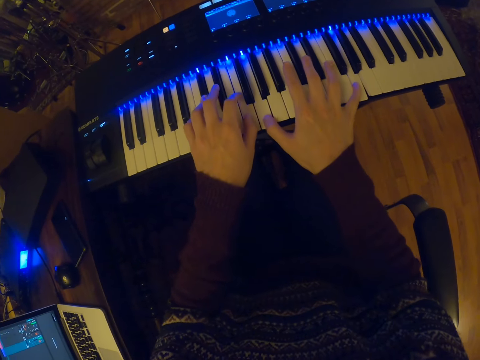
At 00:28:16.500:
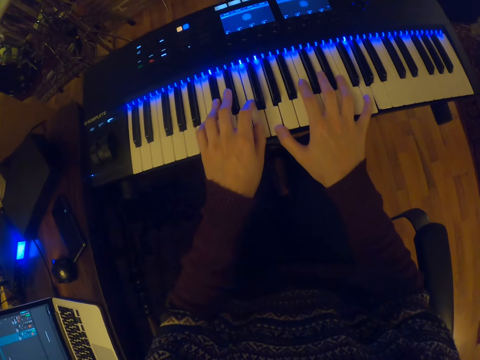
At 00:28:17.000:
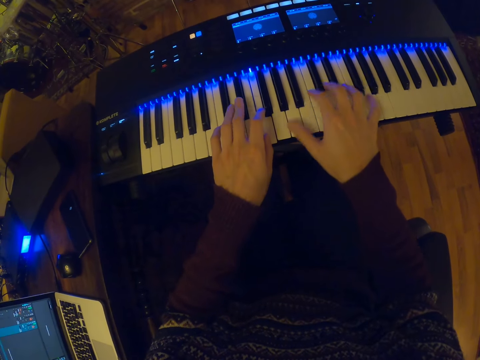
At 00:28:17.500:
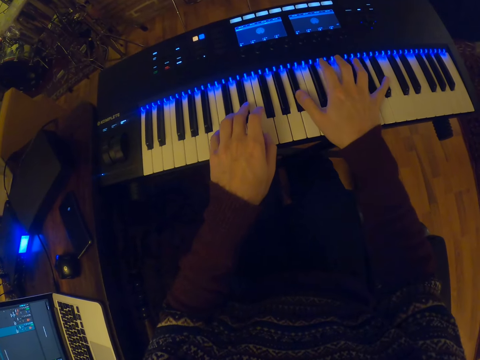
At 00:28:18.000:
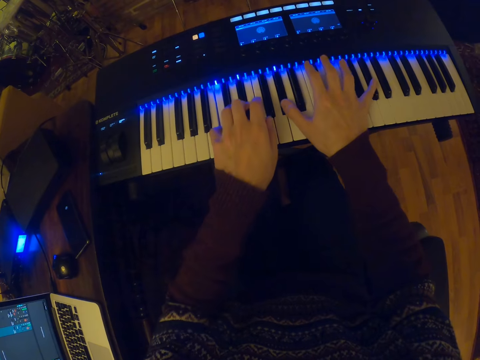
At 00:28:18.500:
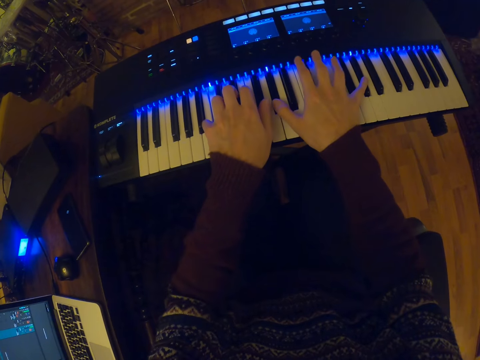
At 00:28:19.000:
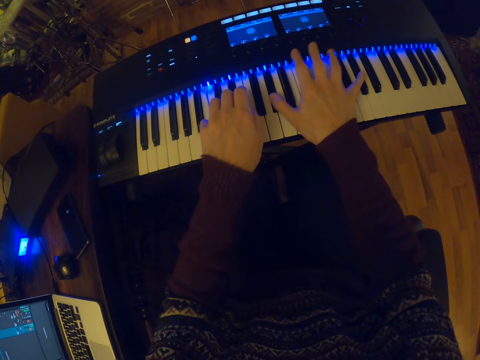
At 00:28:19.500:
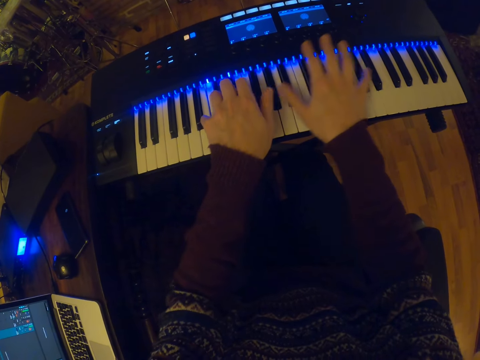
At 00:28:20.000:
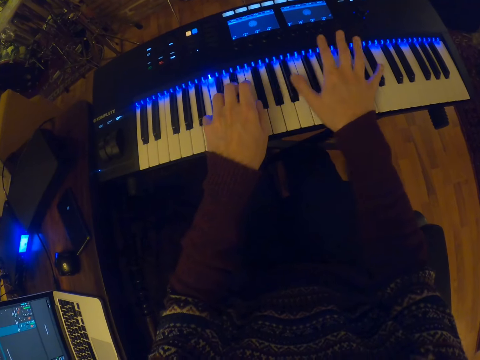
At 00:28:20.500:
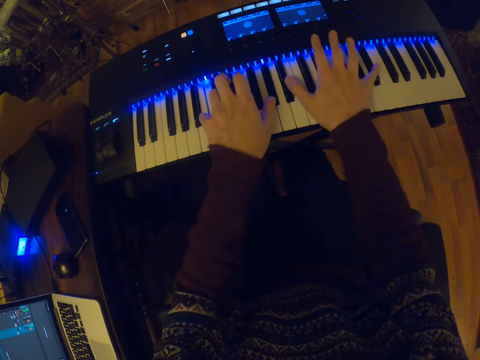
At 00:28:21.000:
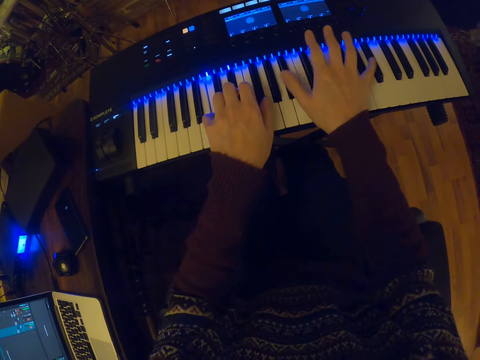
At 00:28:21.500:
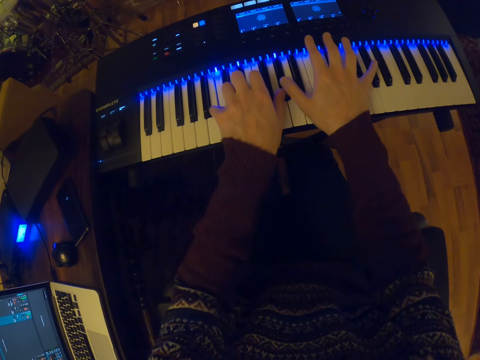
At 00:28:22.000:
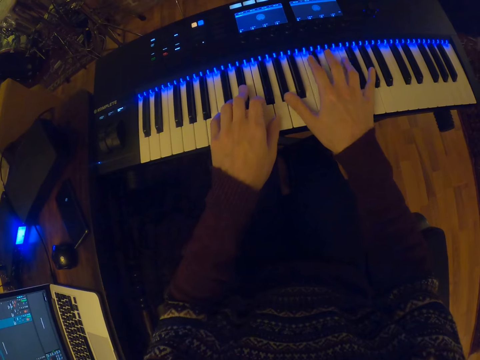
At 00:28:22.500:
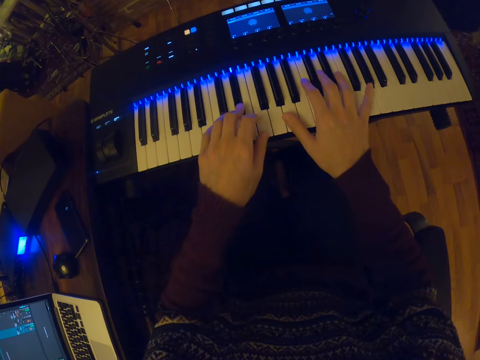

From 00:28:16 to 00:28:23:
The camera wearer holds piano keys with both hands. They play the piano.

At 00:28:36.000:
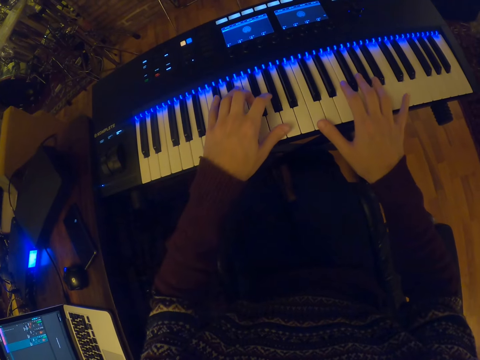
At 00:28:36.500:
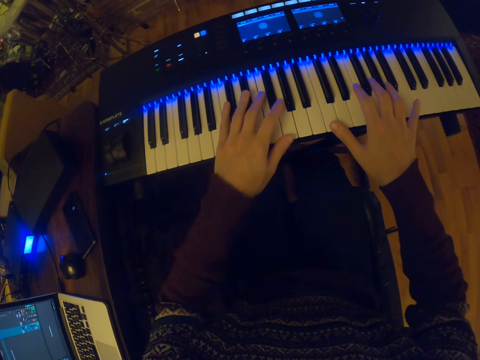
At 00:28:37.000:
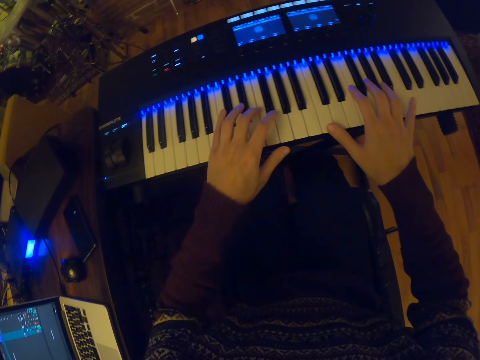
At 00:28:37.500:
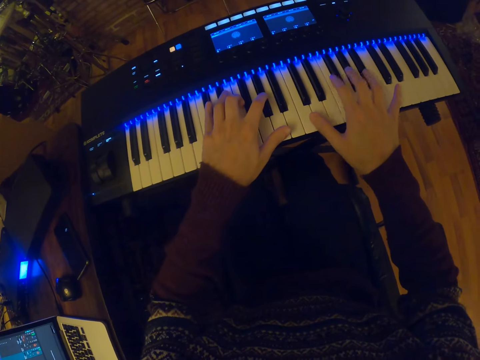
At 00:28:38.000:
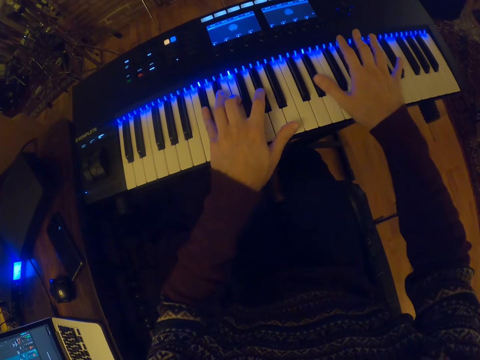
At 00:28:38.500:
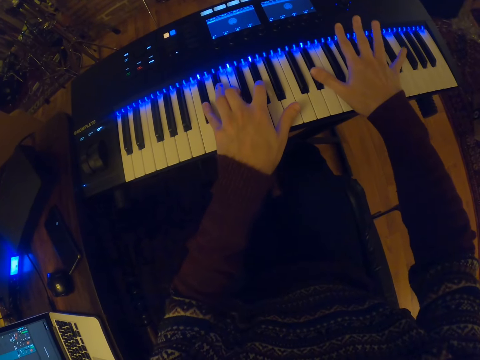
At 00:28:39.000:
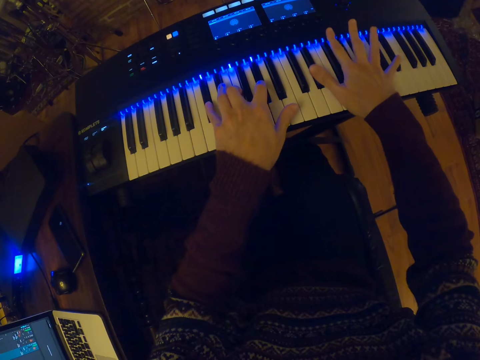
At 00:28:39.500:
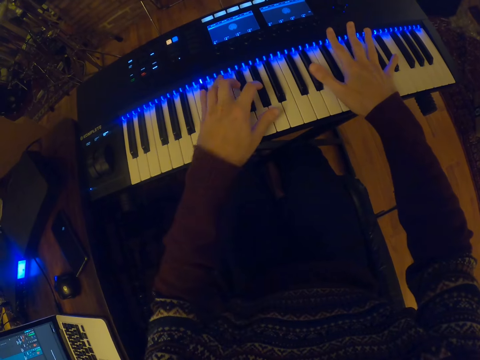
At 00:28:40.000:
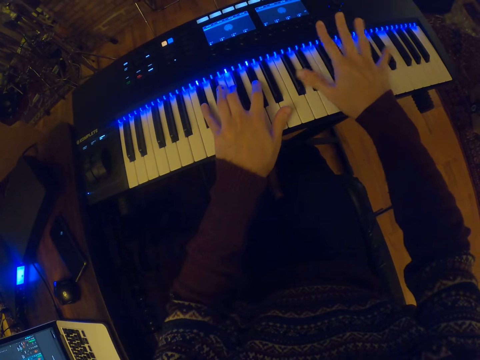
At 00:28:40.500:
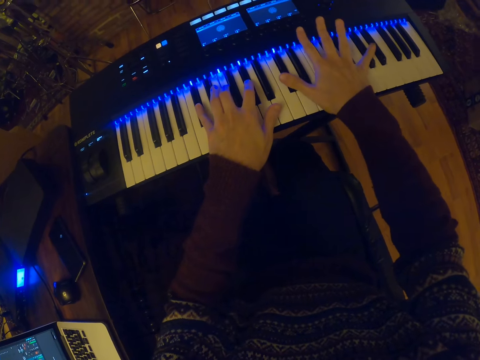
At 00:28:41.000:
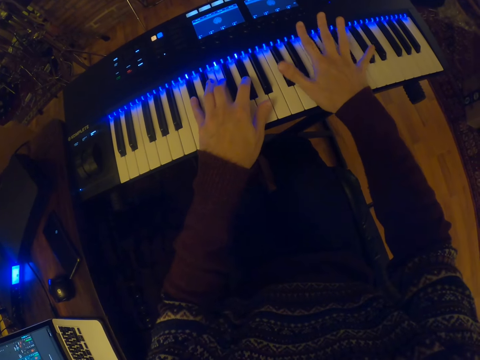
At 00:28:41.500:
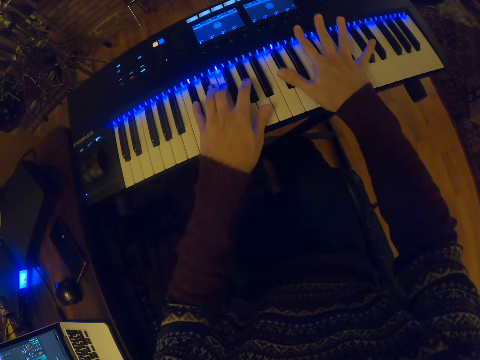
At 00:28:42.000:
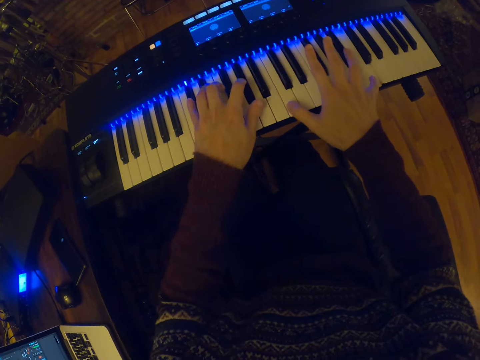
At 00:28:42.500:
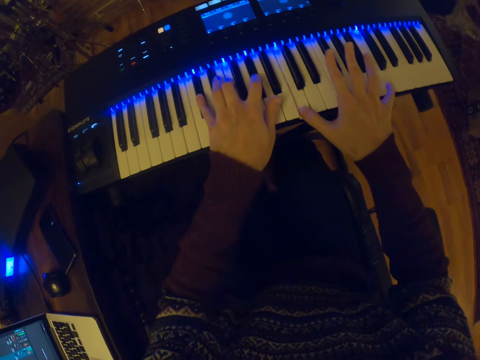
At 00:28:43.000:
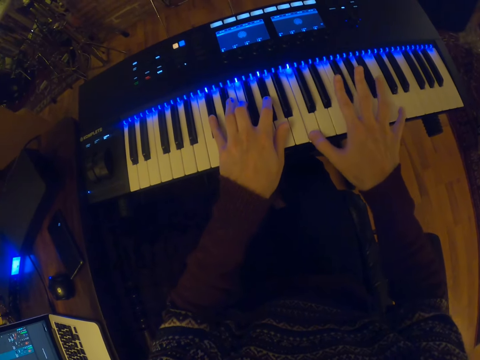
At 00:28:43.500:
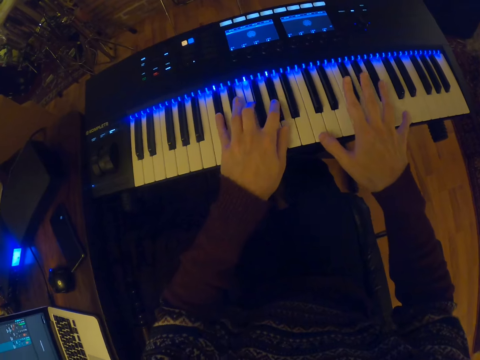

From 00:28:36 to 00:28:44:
The camera wearer holds piano keys with both hands. They play the piano.

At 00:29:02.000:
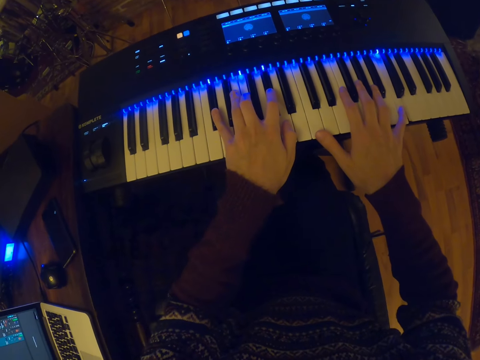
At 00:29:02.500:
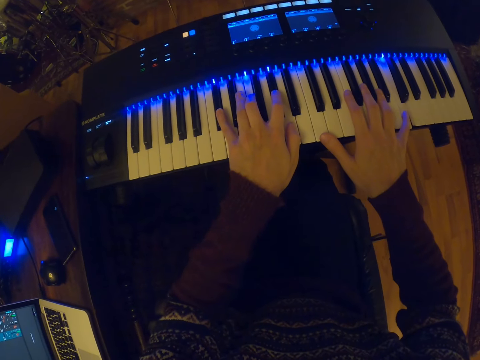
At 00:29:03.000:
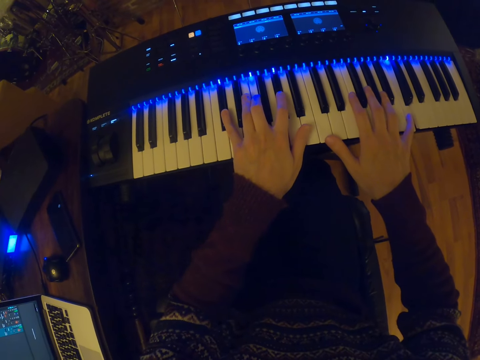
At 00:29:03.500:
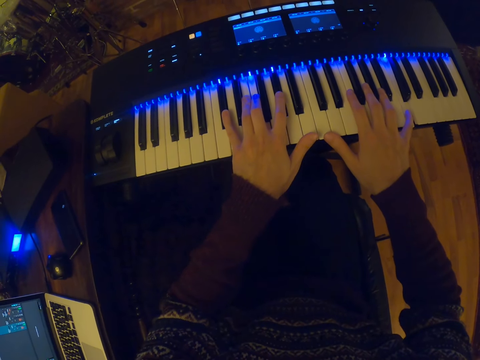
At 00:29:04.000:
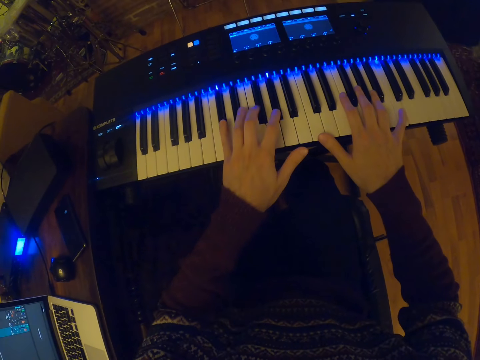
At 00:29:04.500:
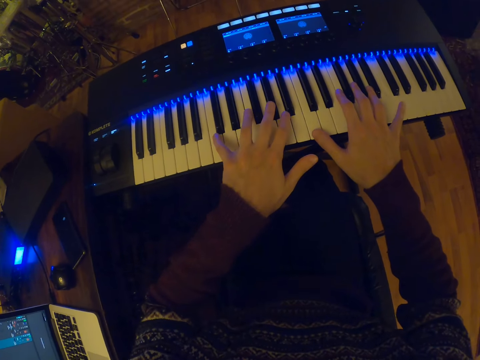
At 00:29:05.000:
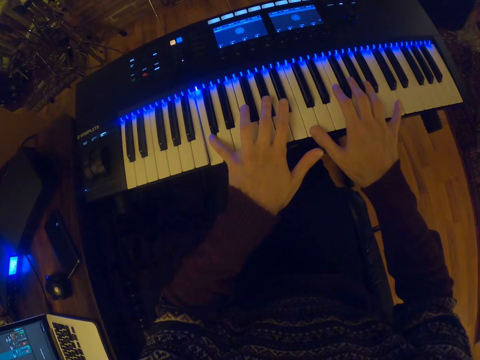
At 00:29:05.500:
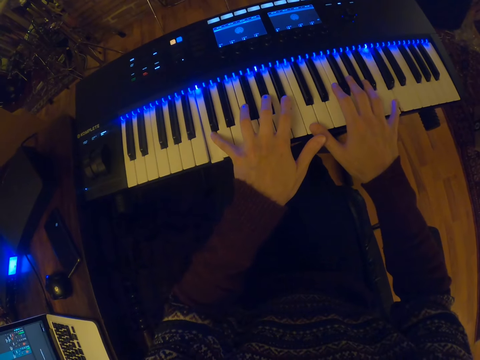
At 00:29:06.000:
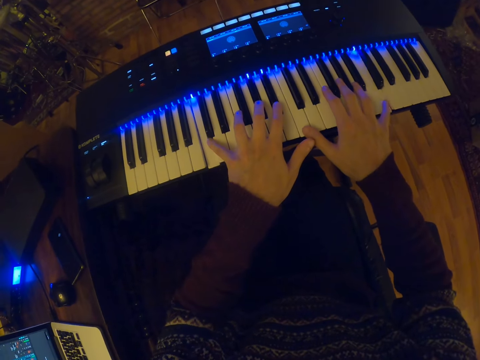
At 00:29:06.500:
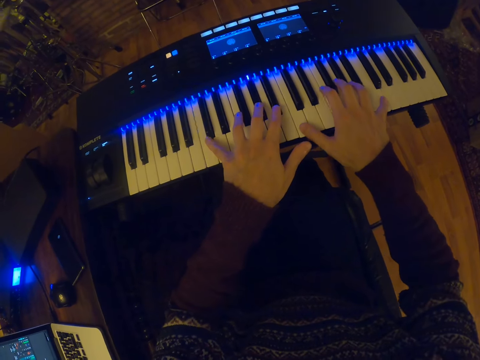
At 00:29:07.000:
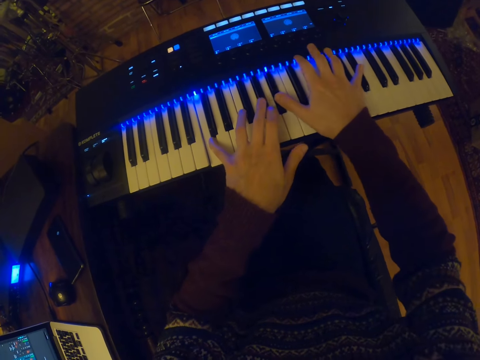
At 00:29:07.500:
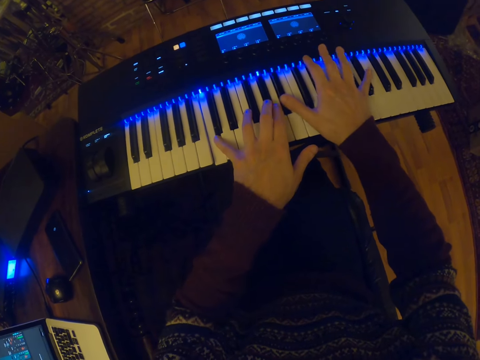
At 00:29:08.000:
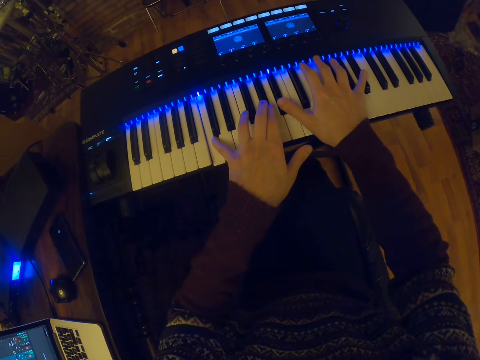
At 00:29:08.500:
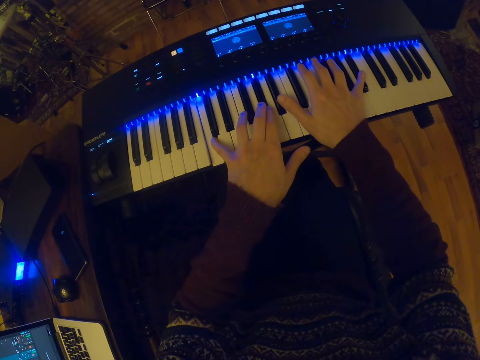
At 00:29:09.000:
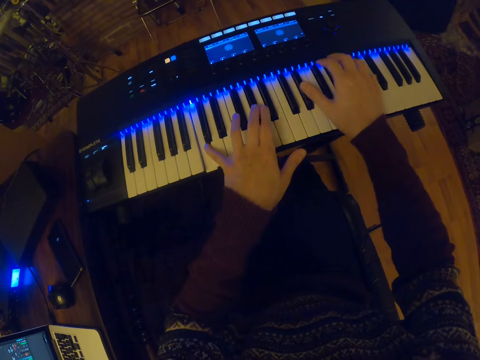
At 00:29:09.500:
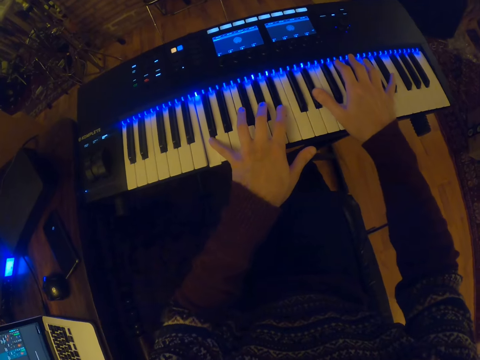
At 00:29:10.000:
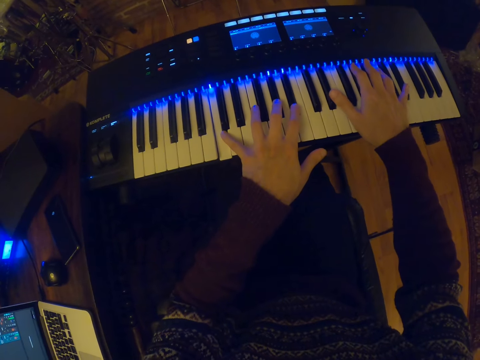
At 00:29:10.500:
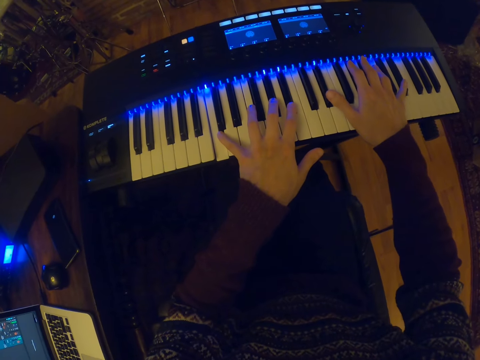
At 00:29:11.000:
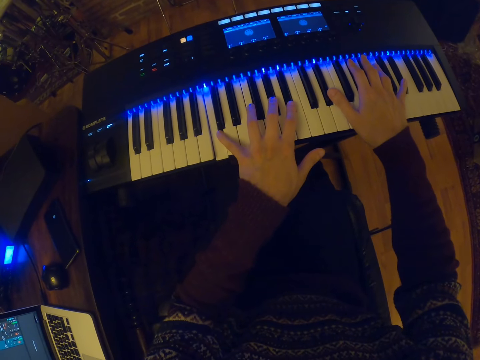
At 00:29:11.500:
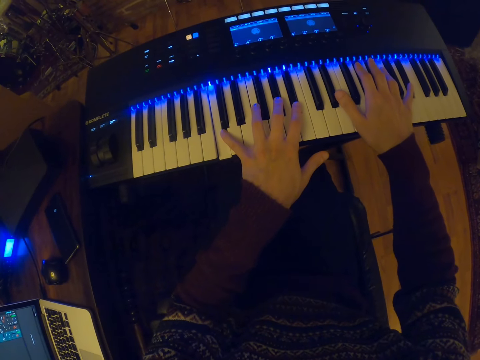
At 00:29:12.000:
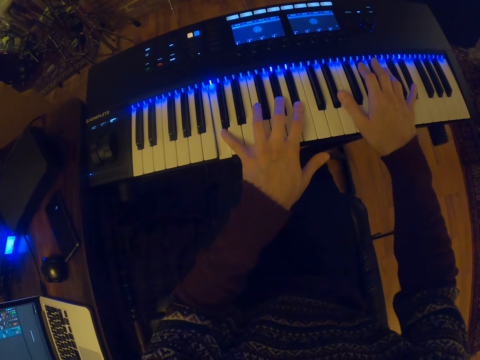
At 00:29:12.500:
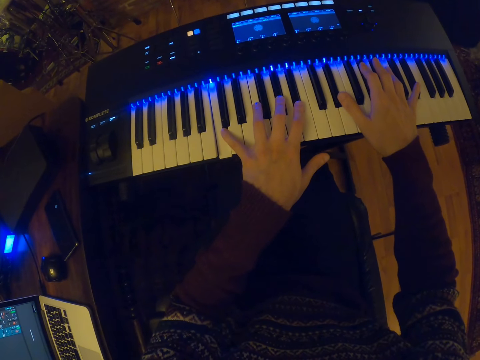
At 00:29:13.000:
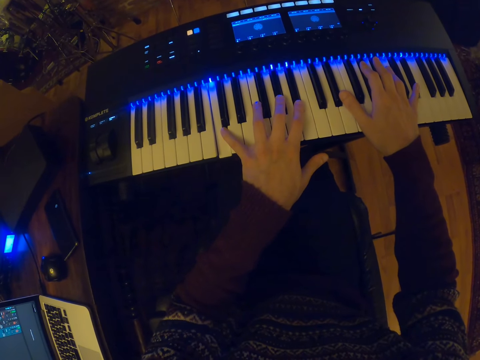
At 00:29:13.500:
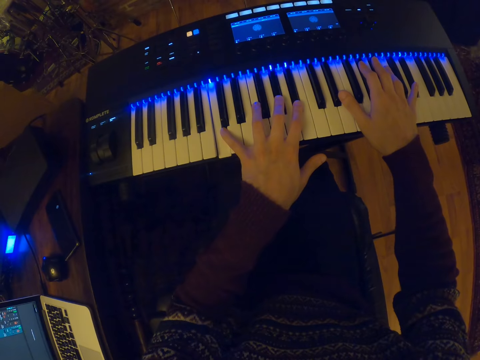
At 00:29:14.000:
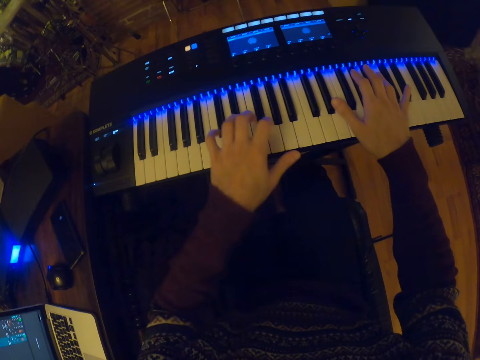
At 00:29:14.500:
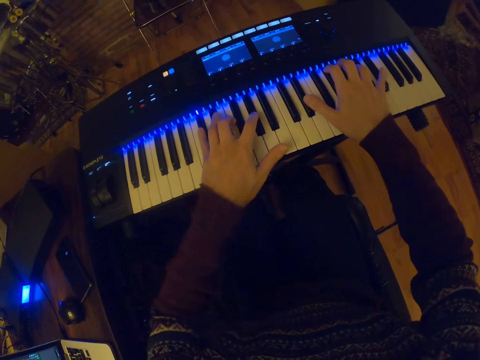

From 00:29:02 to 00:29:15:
The camera wearer holds piano keys with both hands. They play the piano. They hold the piano keys with both hands.
